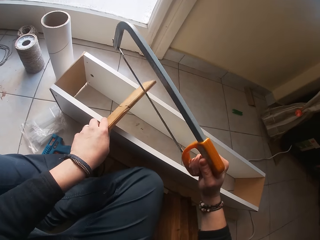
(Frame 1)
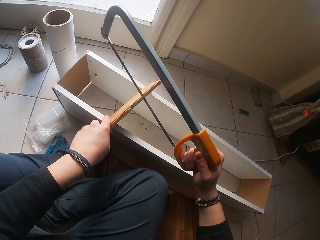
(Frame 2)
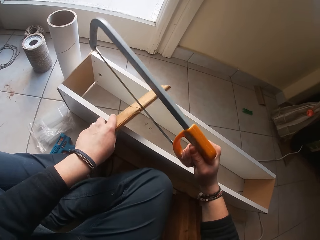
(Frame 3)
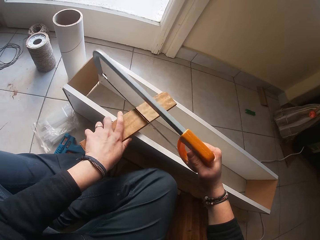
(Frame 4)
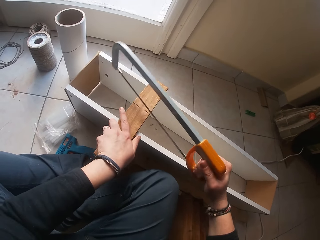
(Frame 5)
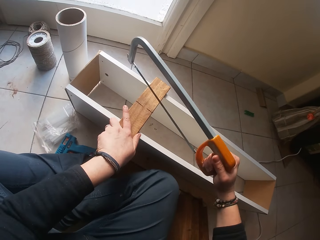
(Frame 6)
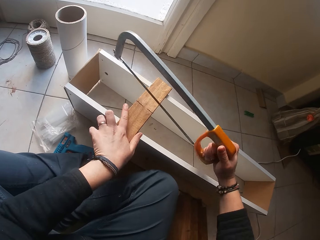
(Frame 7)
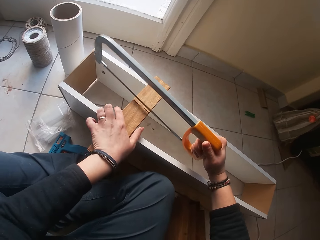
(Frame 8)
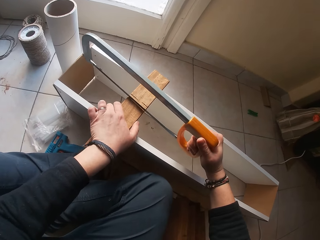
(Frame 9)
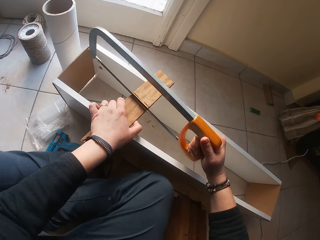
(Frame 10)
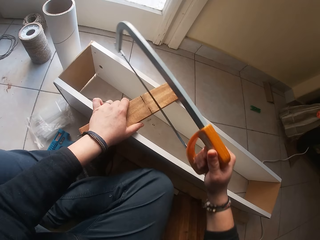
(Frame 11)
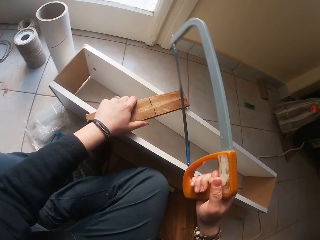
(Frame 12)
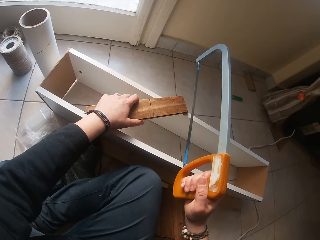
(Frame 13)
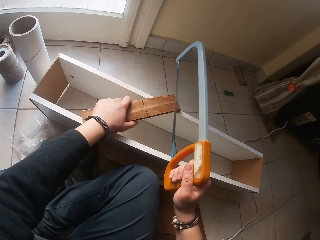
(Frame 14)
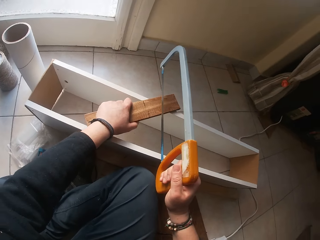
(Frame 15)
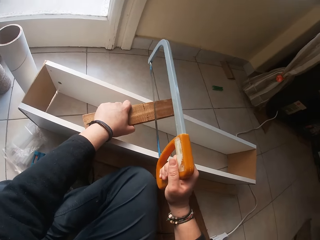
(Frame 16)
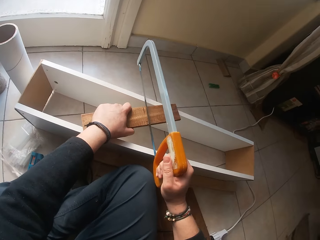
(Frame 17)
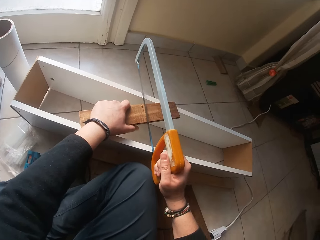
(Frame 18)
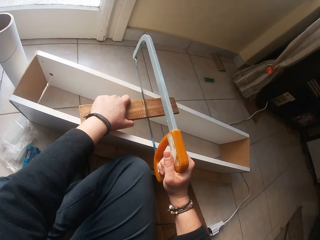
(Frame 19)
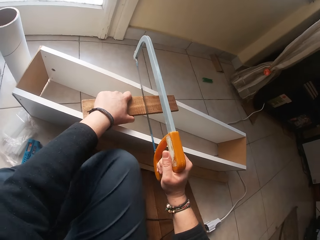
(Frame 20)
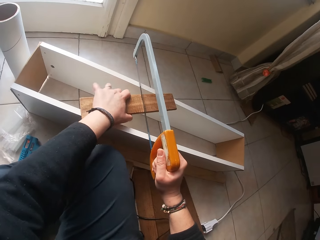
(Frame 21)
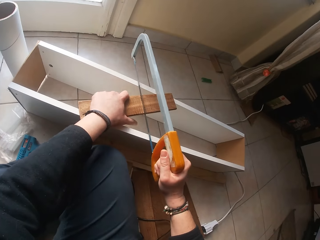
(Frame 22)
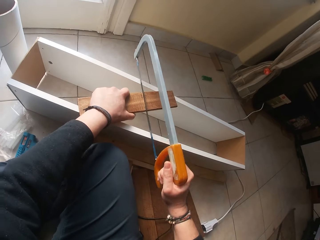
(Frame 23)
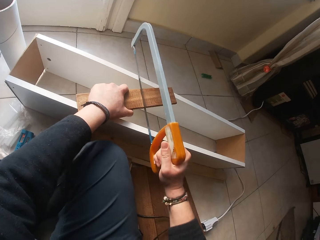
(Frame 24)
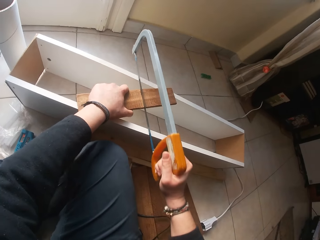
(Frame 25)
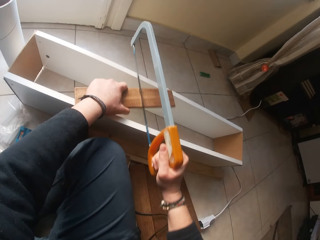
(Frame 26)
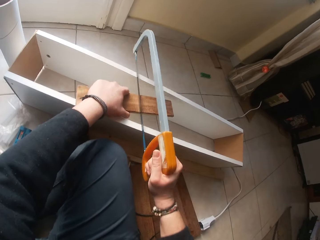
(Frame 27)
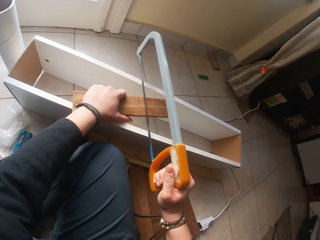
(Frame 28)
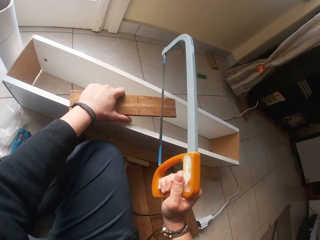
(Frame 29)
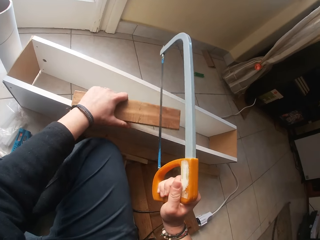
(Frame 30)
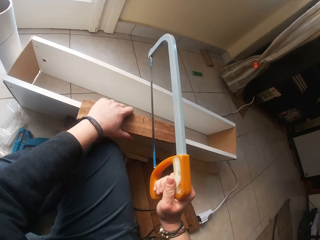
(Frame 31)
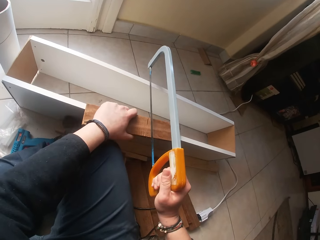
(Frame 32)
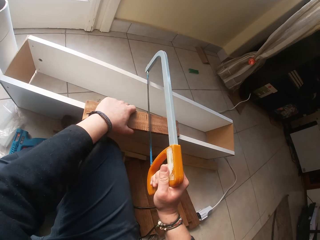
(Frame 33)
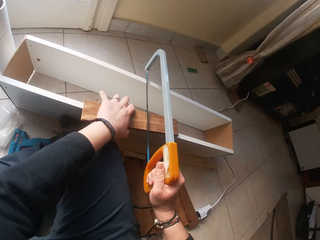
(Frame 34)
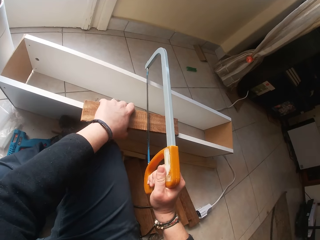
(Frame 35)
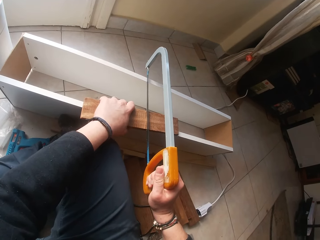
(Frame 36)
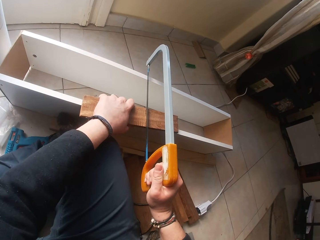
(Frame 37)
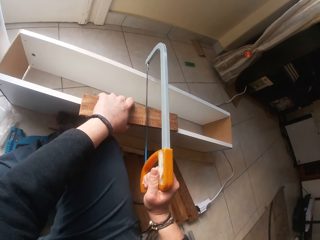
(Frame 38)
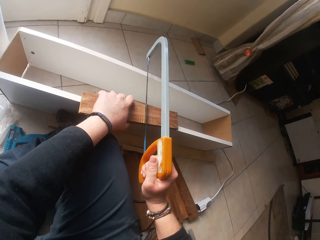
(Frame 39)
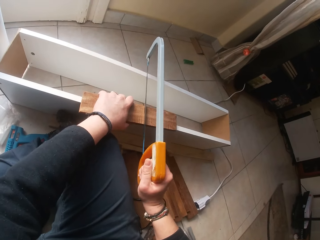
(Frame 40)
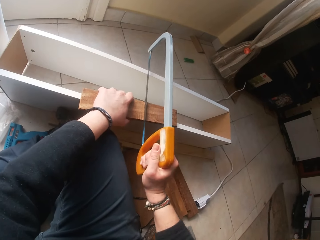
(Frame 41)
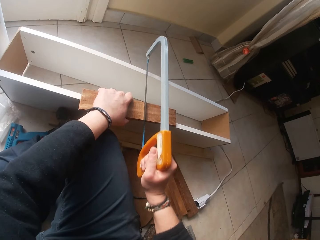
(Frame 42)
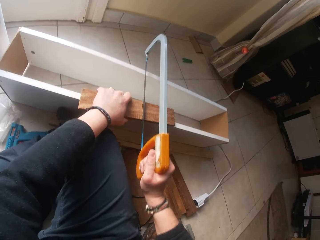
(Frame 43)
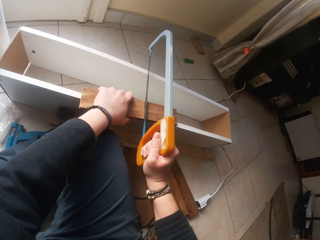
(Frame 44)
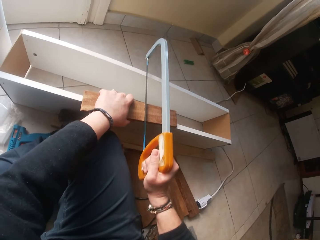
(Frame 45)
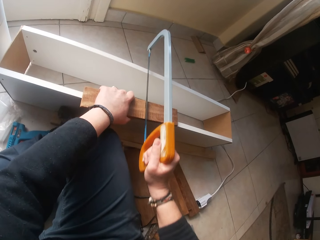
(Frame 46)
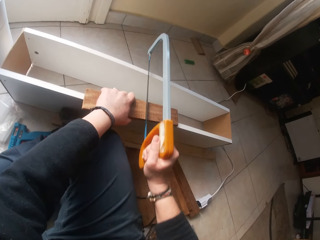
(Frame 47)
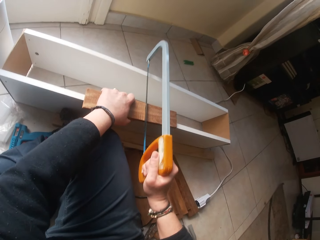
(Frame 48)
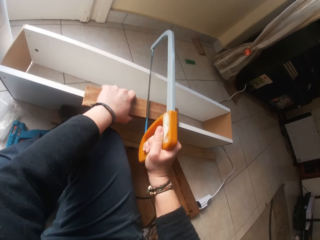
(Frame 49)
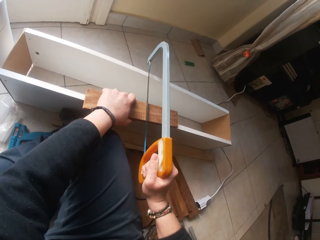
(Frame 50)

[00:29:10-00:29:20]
The camera wearer adjusts the wood in her left hand on the wooden box. She removes the hacksaw from the ground. She cuts the wood in her left hand with the hacksaw in her right hand. She adjusts the wood in her left hand on the wooden box. She cuts the wood in her left hand with the hacksaw in her right hand.

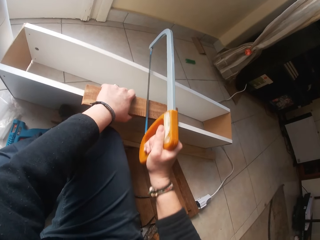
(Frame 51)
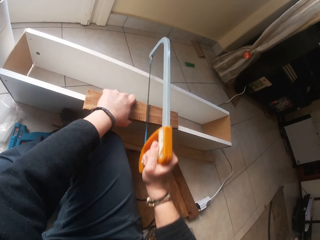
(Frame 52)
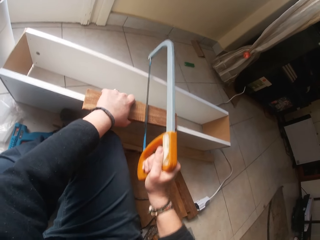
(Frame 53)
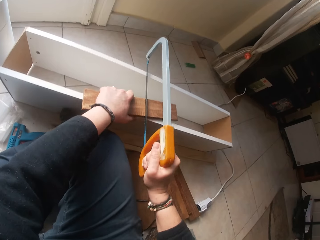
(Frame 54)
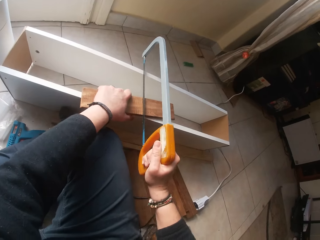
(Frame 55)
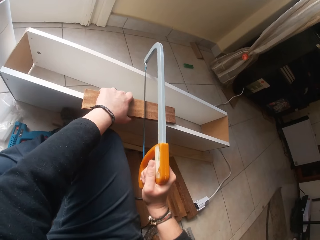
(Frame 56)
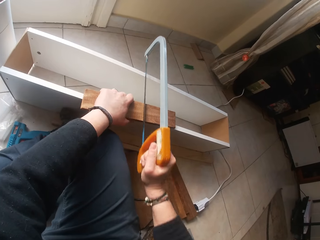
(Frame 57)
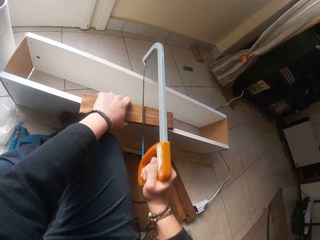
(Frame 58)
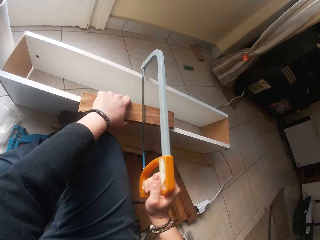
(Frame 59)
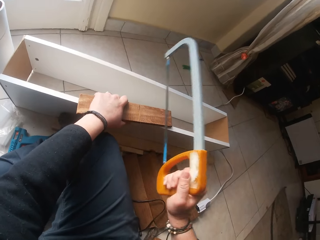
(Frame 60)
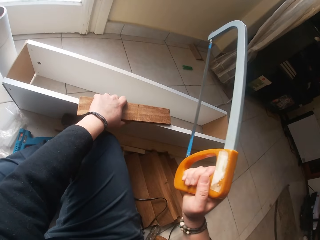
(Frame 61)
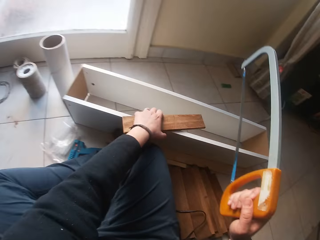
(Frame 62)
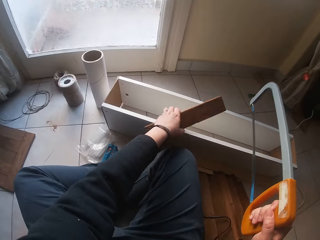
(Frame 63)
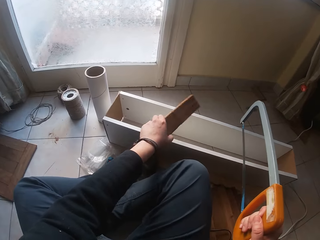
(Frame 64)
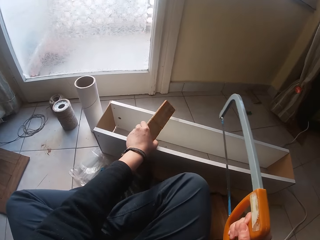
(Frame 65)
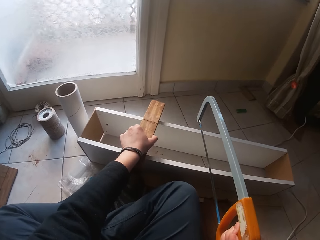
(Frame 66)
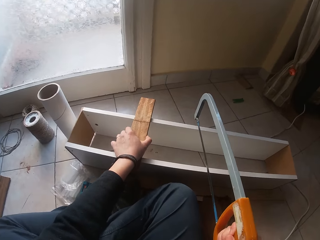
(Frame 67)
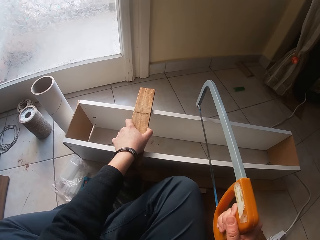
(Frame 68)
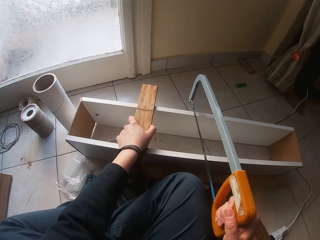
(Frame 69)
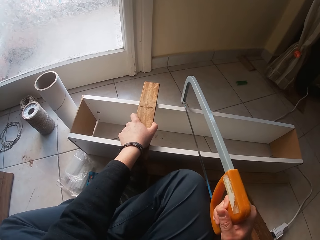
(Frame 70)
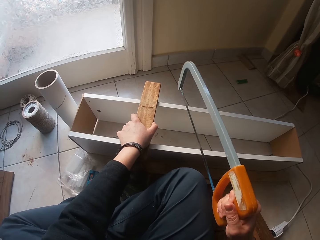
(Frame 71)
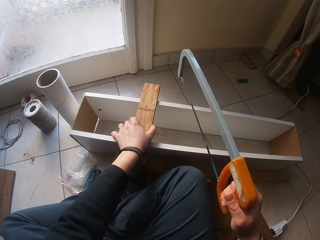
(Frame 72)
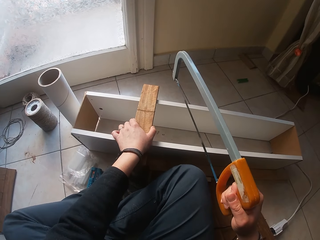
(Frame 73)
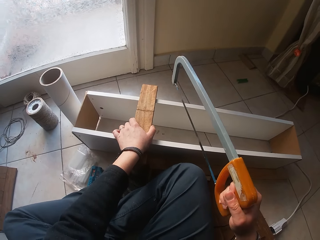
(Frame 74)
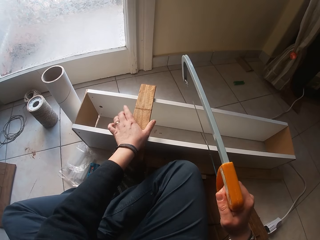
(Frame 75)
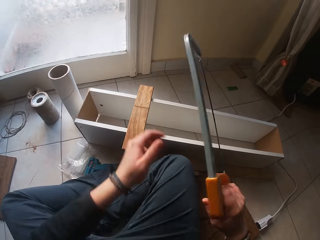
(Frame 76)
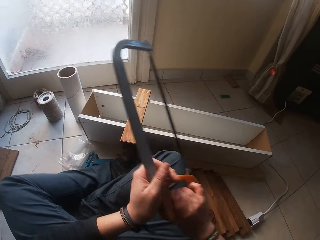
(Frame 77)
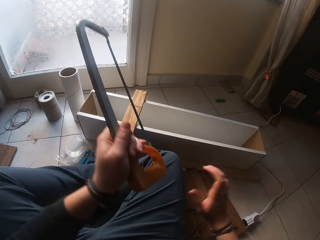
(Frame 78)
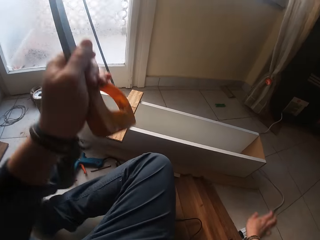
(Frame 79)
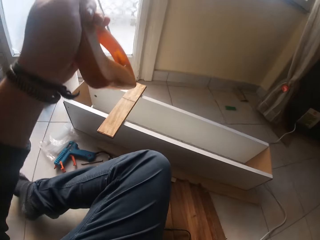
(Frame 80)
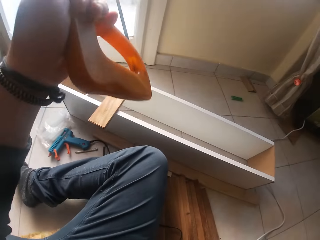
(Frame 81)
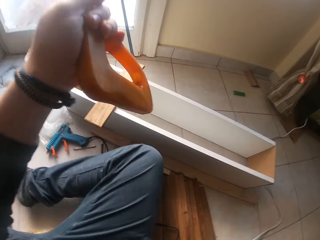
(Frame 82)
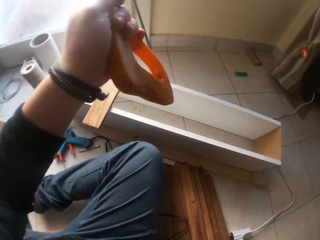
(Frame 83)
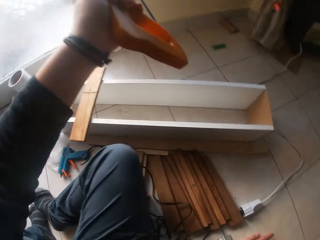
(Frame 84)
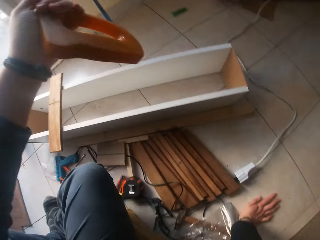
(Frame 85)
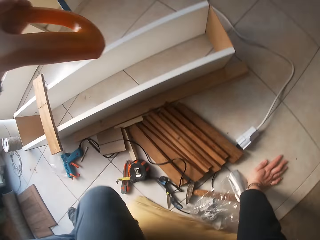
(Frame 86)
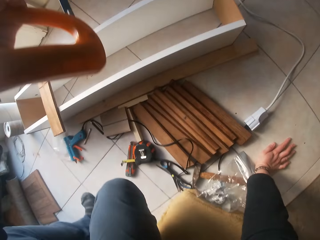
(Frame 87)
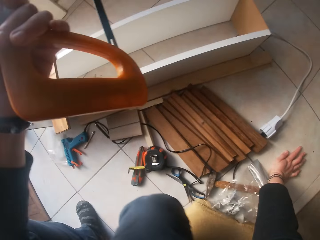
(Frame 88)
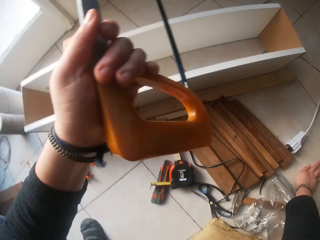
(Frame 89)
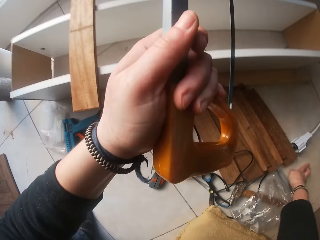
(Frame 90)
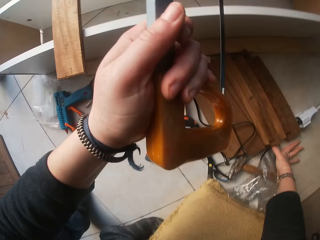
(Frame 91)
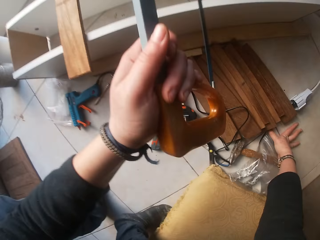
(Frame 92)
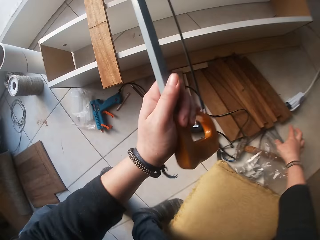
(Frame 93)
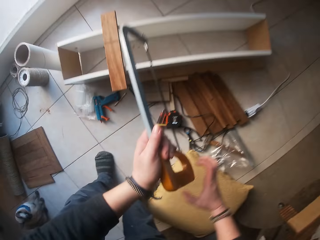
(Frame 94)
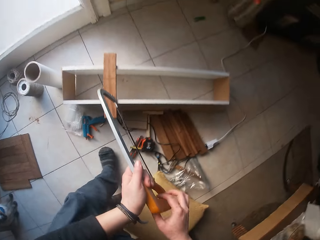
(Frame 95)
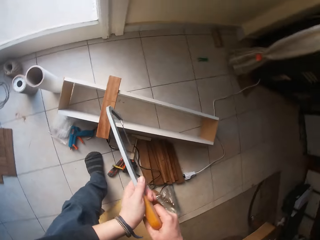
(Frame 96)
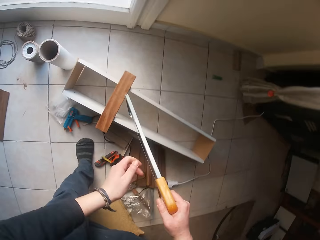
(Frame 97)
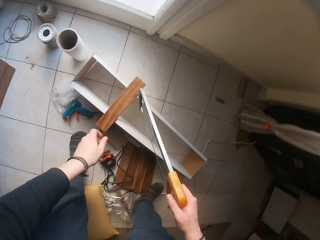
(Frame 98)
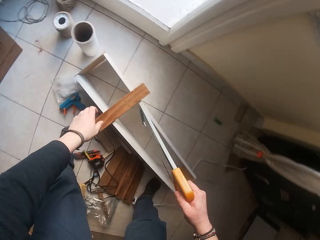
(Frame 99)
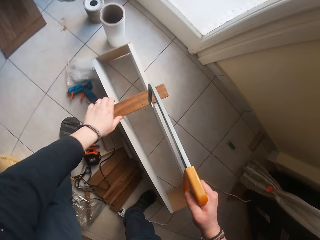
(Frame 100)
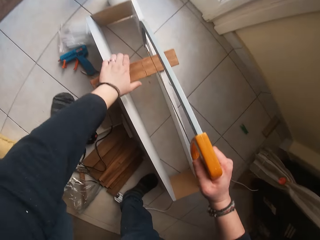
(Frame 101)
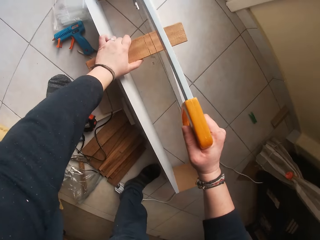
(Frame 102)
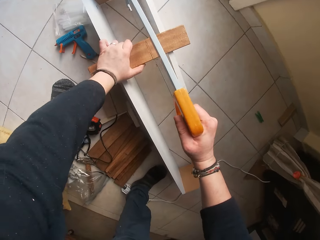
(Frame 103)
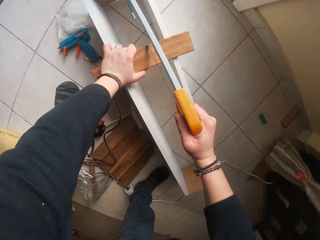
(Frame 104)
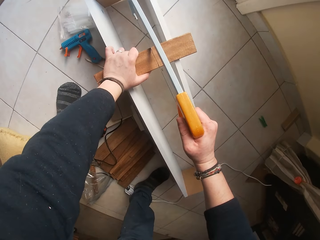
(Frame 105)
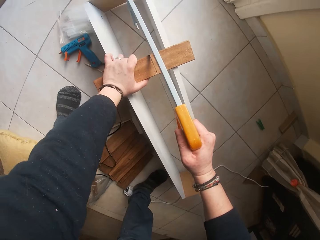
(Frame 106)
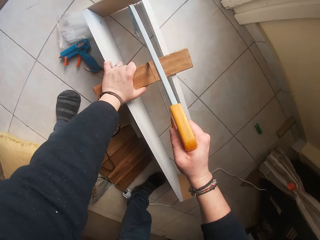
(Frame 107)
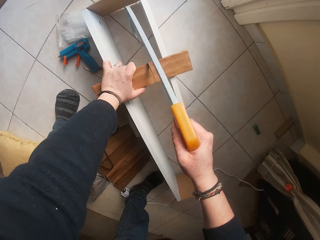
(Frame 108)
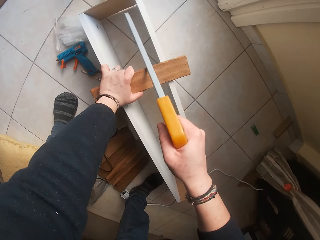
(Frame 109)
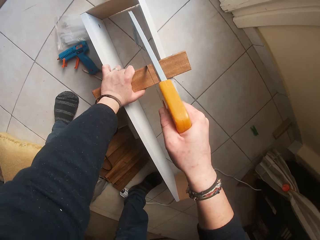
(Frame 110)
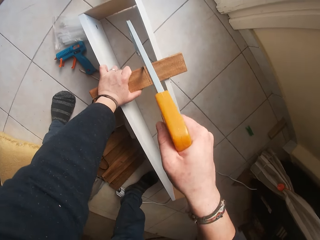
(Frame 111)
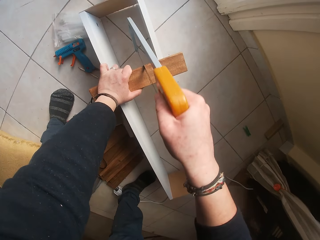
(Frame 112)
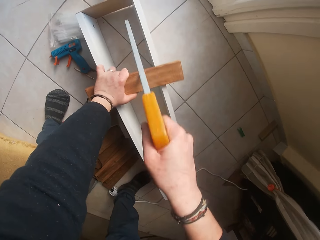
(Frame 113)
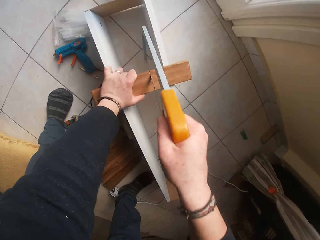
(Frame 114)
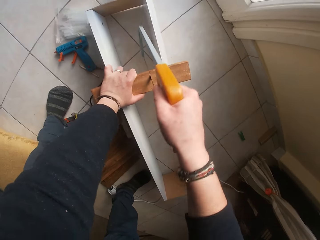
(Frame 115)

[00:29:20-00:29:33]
The camera wearer adjusts the wood in her left hand on the wooden box. She removes the hacksaw from the ground. She puts the wood on the white wood on the ground. She transfers the hacksaw from her right hand to her left hand. She stands up and moves on the floor. She collects the hacksaw from her left hand with her right hand. She holds the wood on the wooden box with her left hand. She cuts the wood on the wooden box with the hacksaw in her right hand.
